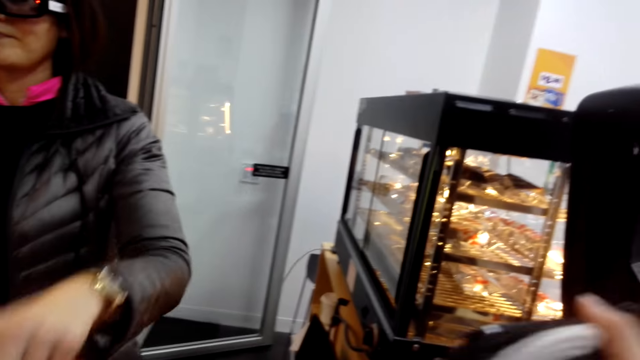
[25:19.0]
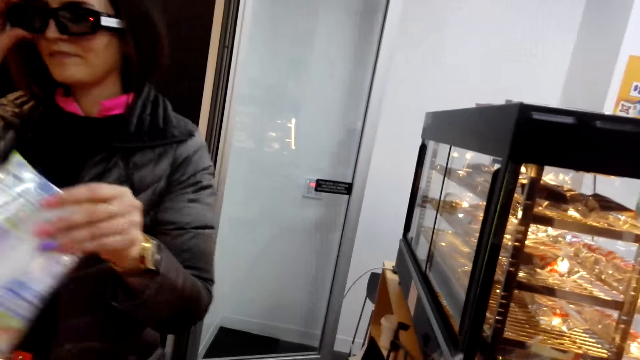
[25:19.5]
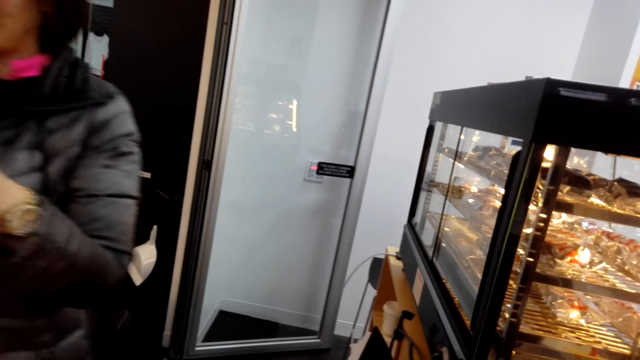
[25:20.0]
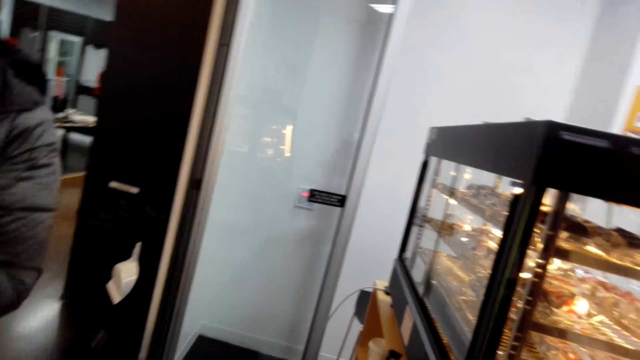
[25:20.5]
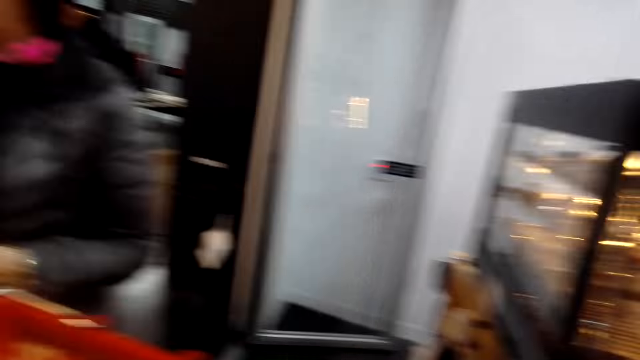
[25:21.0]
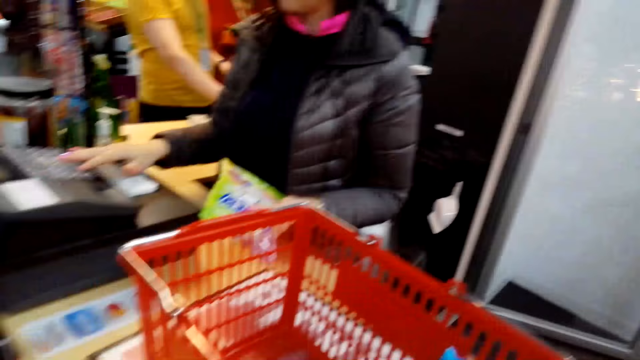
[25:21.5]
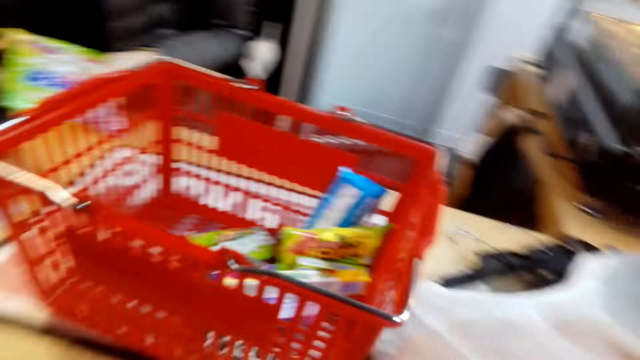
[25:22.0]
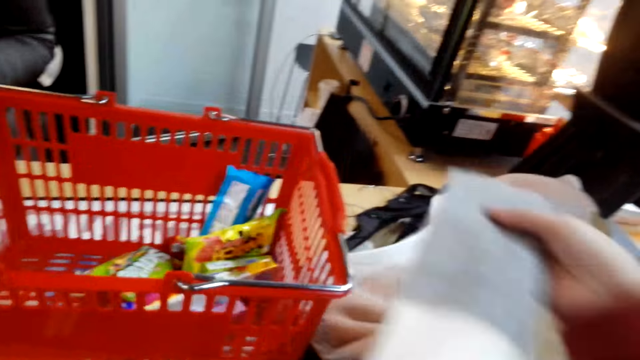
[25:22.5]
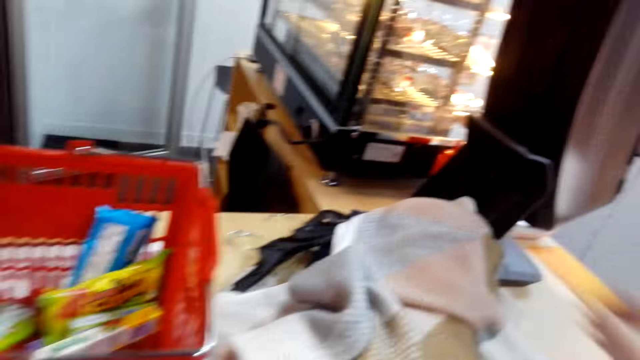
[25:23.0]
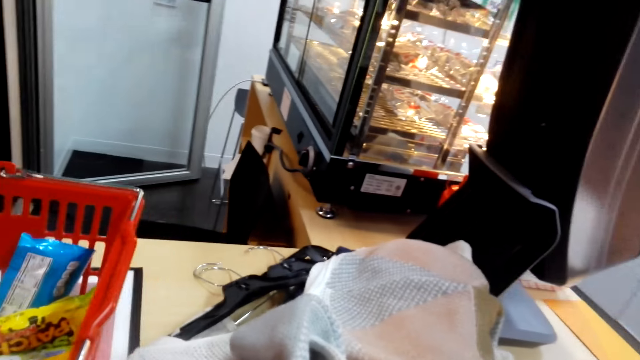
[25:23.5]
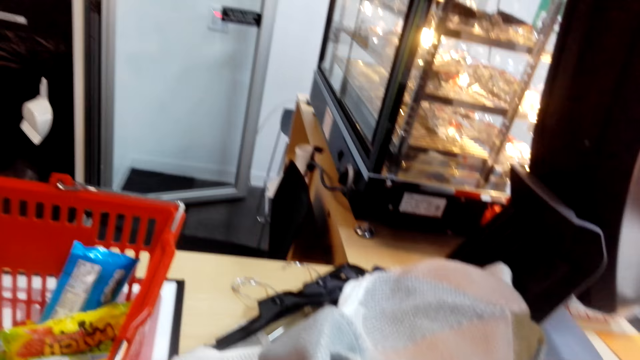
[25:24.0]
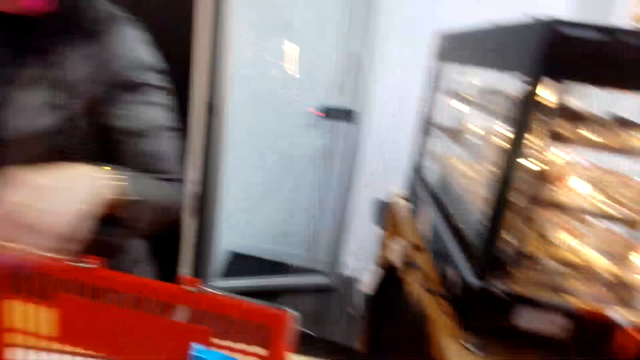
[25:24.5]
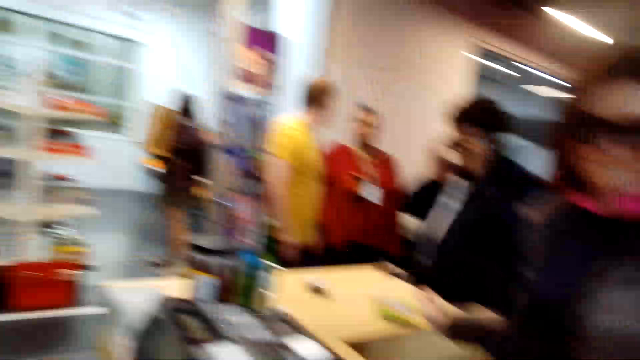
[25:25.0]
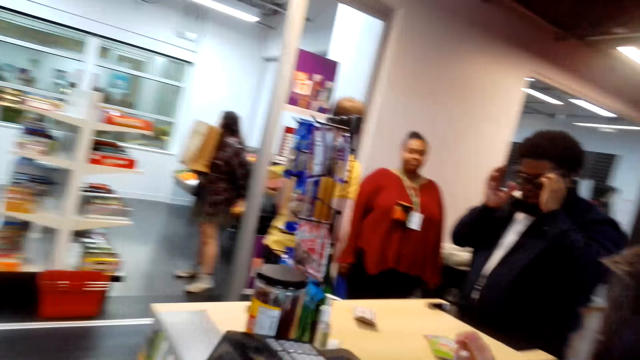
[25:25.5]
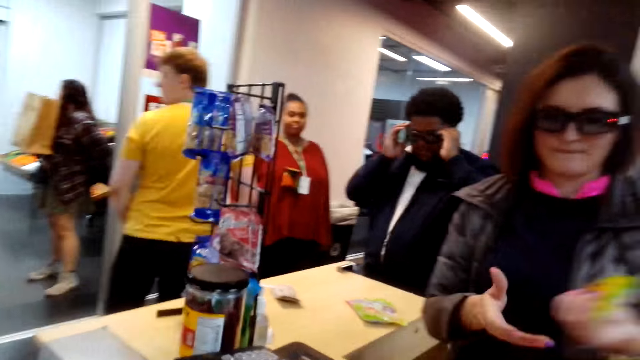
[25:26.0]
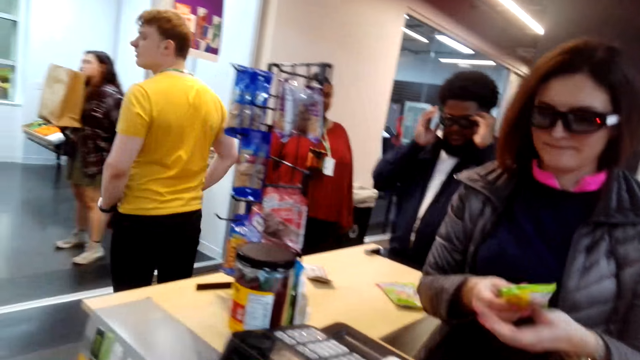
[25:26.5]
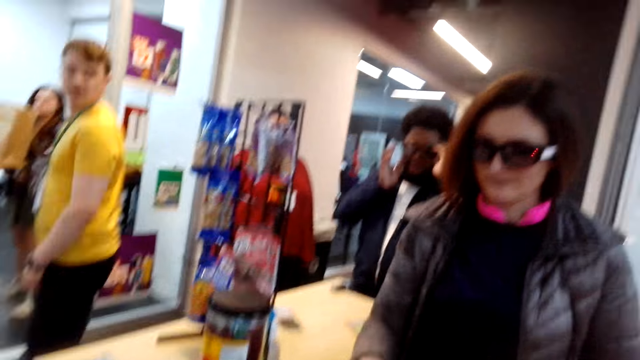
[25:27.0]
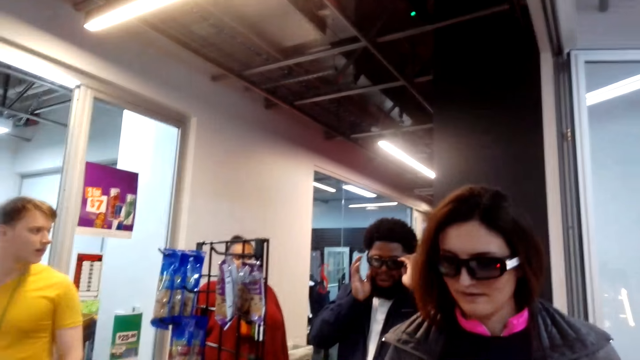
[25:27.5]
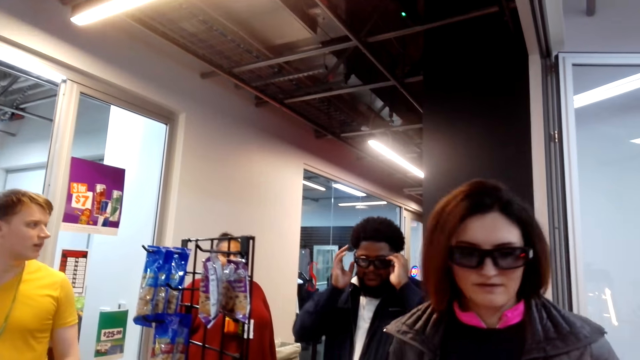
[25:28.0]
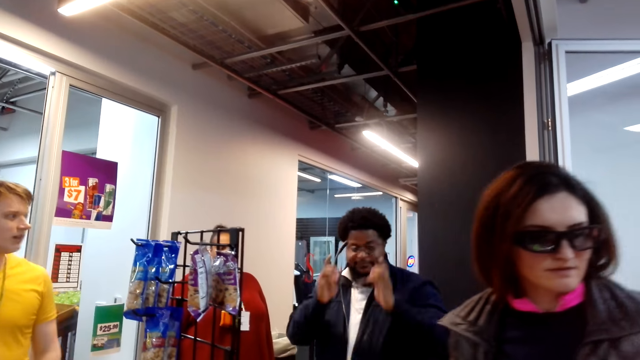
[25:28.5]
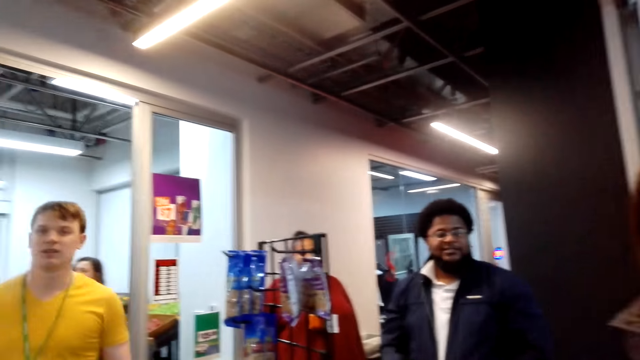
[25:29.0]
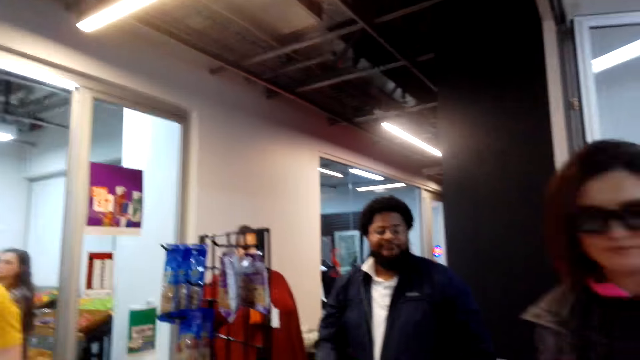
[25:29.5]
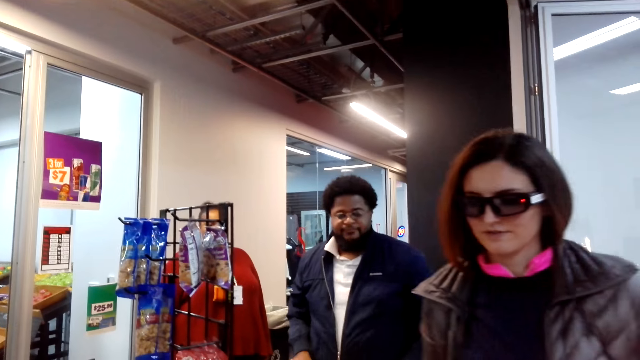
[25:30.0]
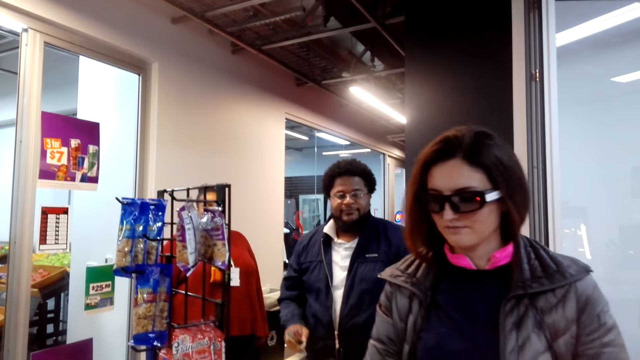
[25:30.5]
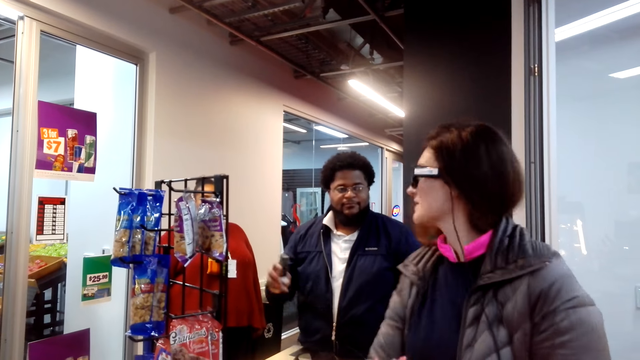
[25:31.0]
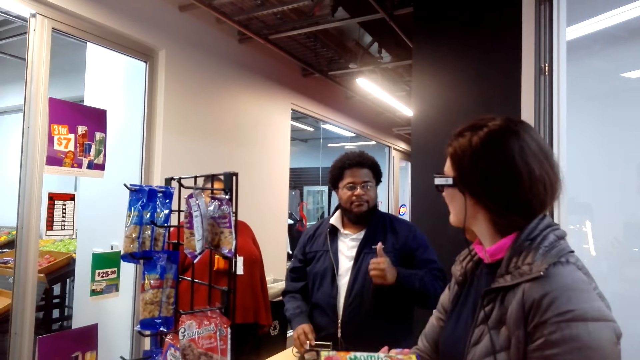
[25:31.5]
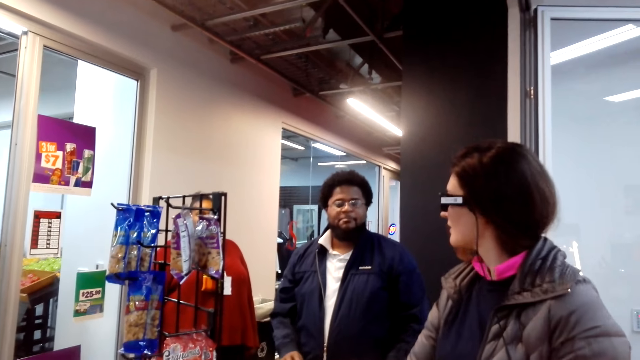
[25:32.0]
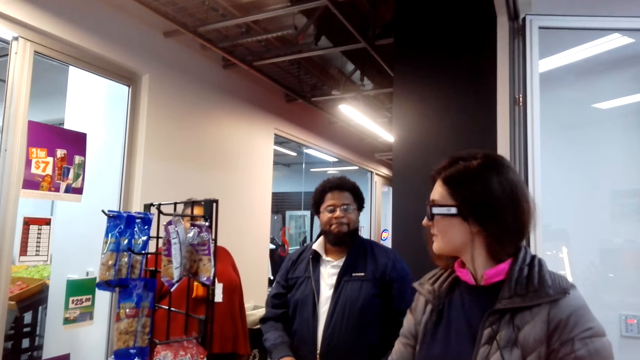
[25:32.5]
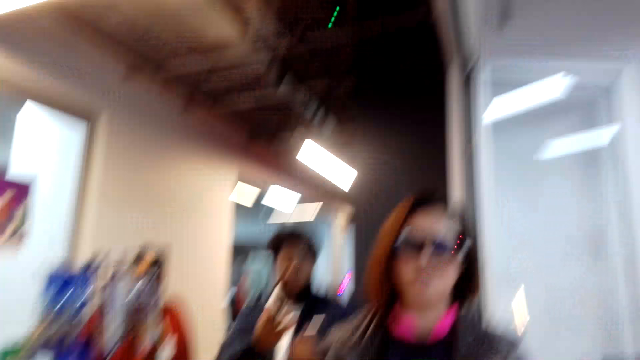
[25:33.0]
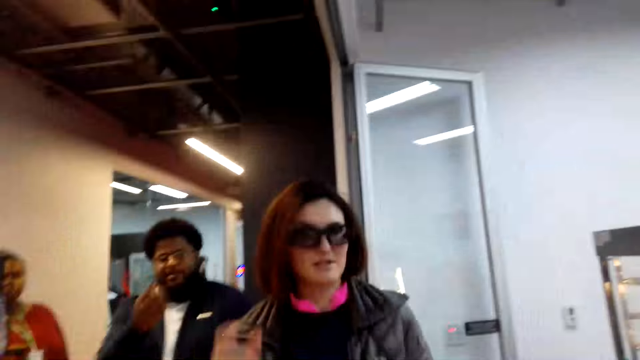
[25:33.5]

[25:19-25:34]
The camera wearer is talking to a woman. They place clothes on the counter top. The woman is billing the items from the camera wearer's basket. She picks something. She enters details in the cash register machine. The camera wearer looks around. The woman is talking to a person. The woman looks around.

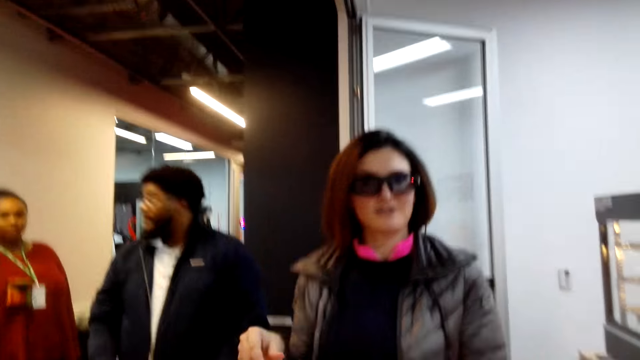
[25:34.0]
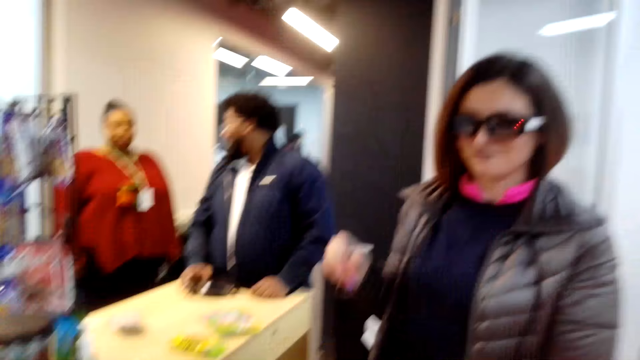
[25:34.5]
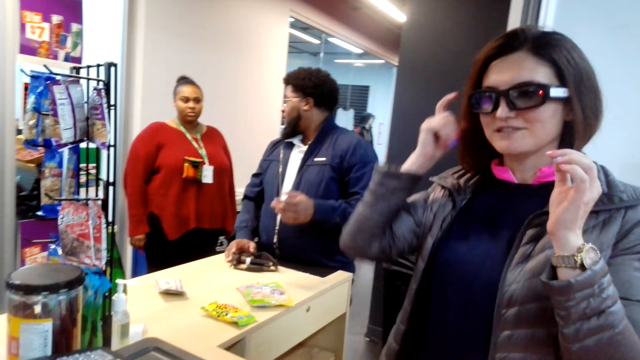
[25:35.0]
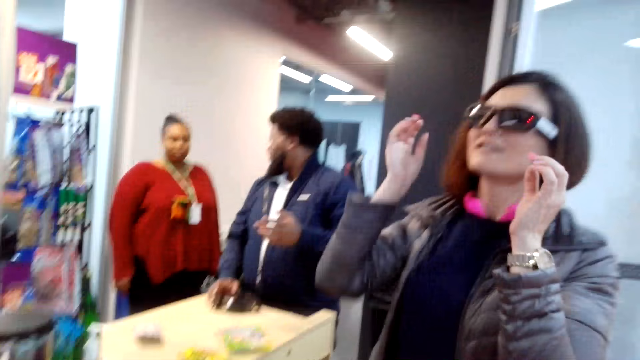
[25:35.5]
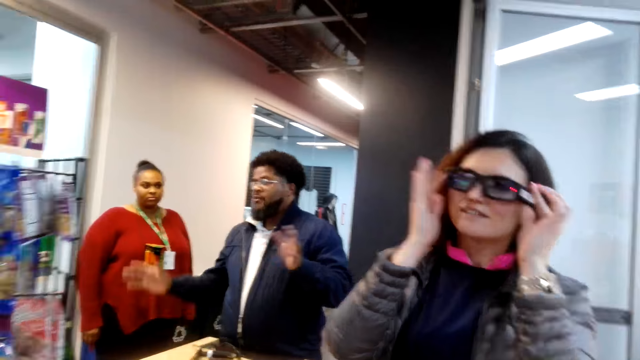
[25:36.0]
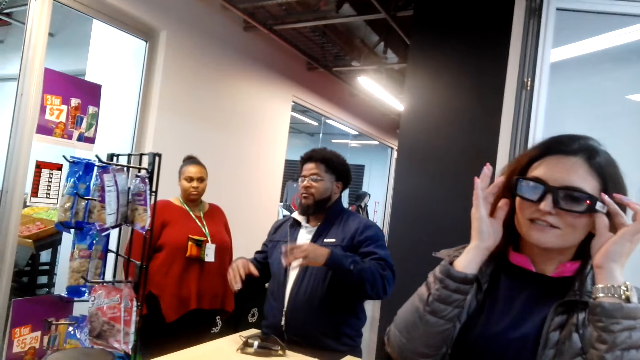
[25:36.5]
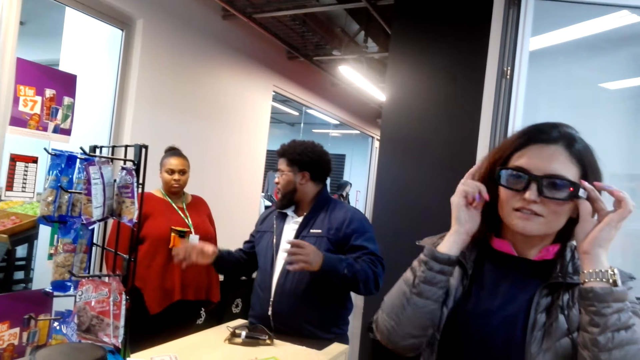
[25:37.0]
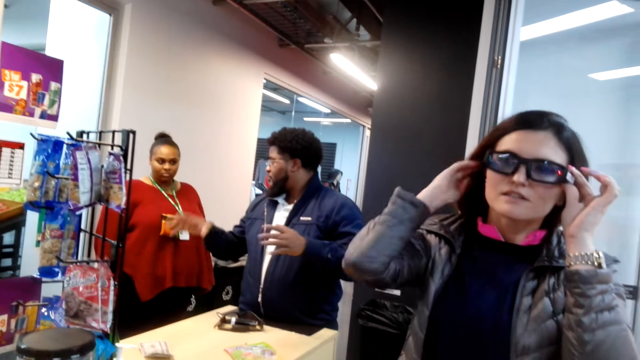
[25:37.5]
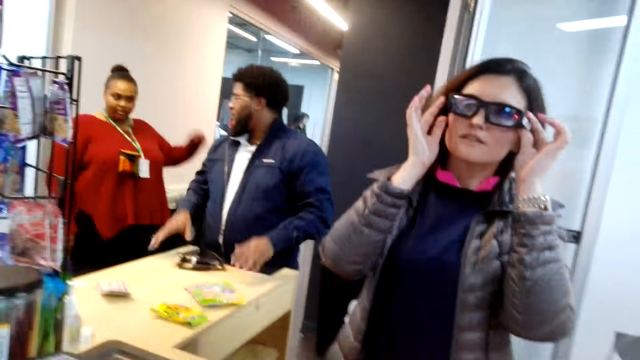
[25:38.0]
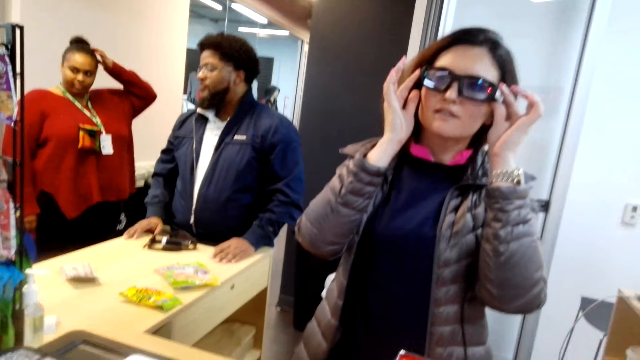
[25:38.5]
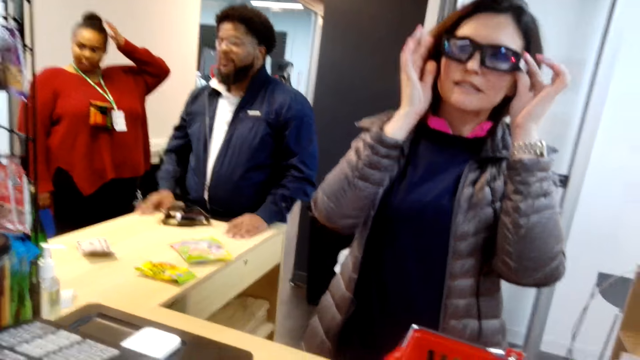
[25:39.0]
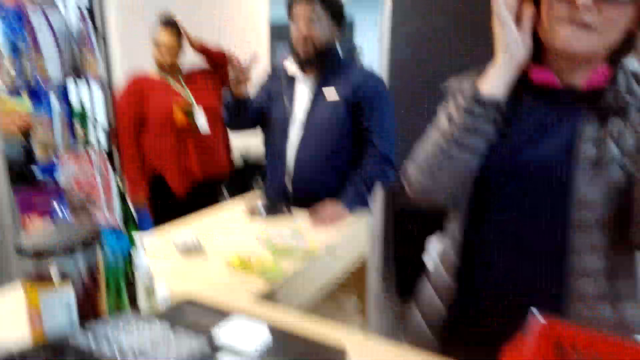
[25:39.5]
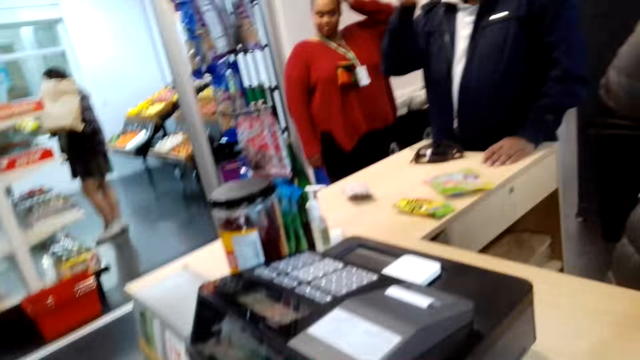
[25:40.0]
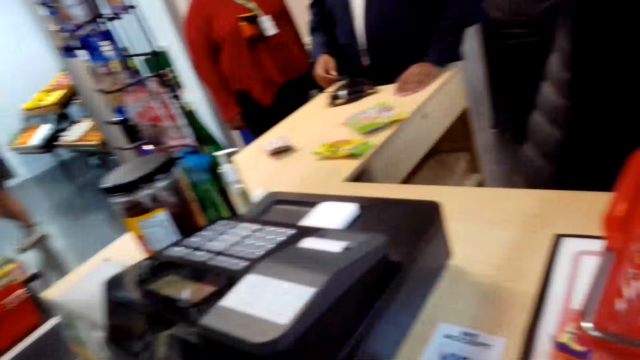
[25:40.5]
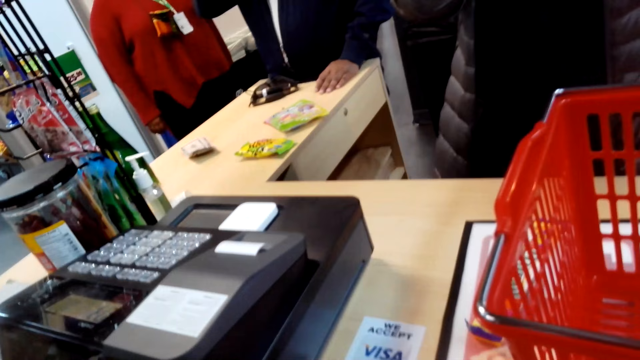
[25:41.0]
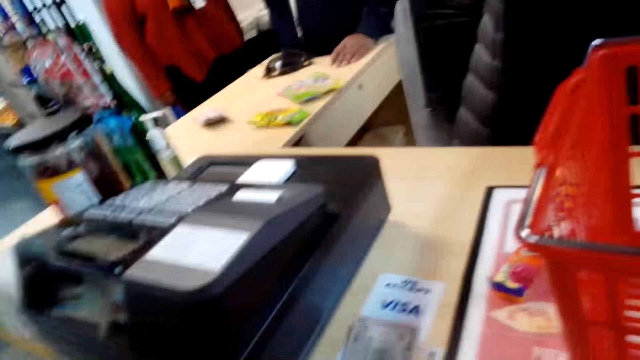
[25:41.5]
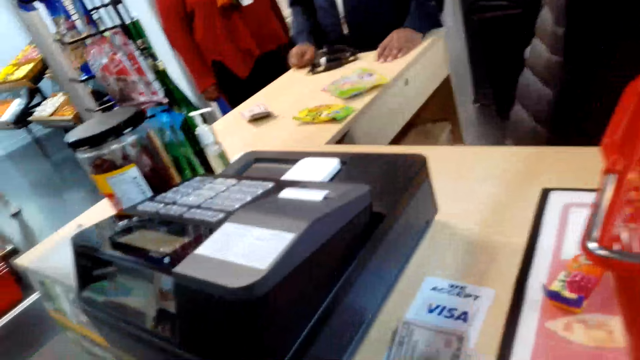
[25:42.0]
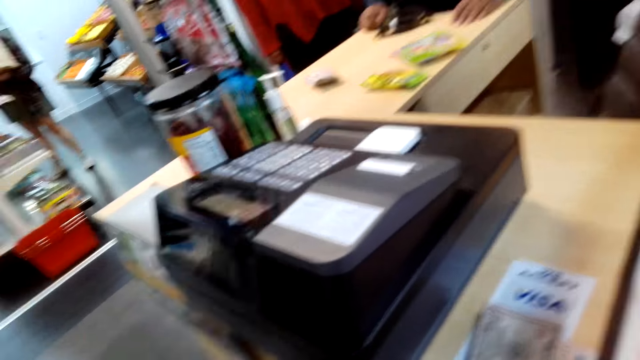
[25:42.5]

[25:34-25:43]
A woman pushes hair back. A person appears behind another person. The woman adjusts her glasses. The camera wearer looks around.
